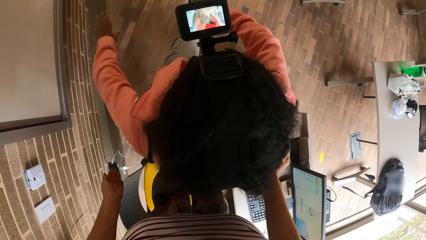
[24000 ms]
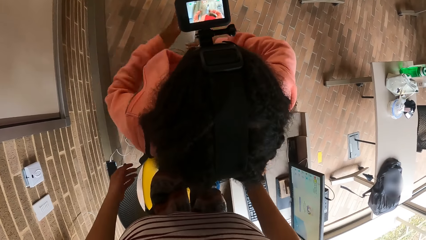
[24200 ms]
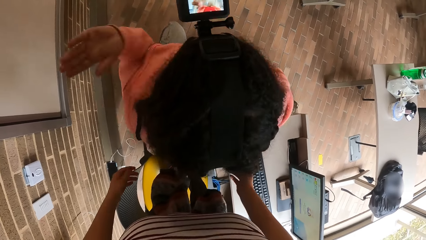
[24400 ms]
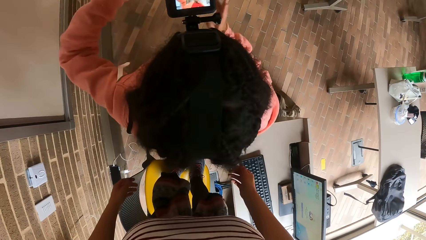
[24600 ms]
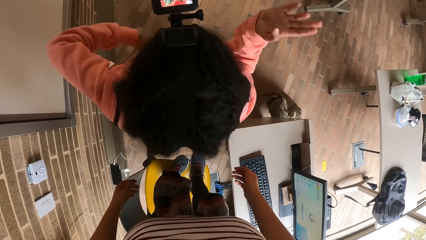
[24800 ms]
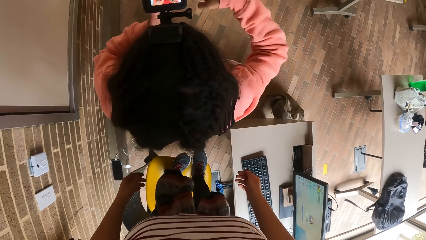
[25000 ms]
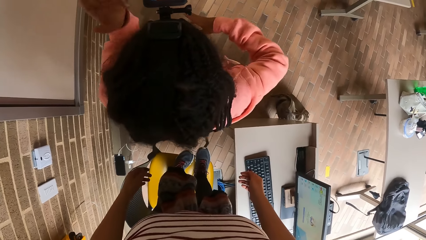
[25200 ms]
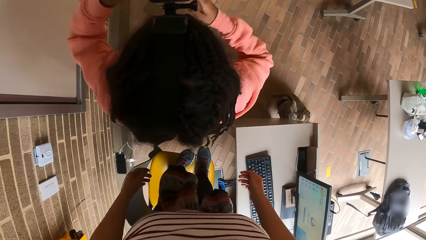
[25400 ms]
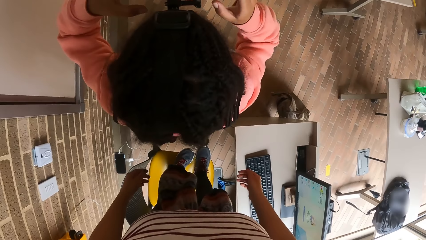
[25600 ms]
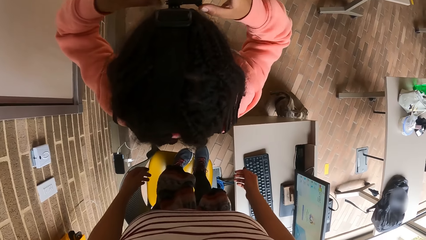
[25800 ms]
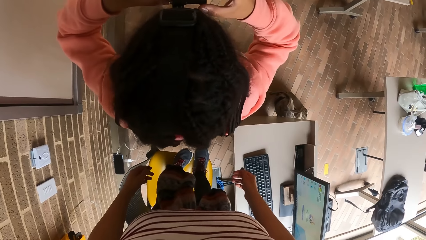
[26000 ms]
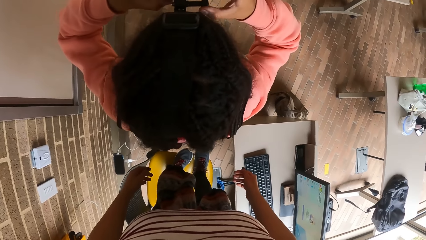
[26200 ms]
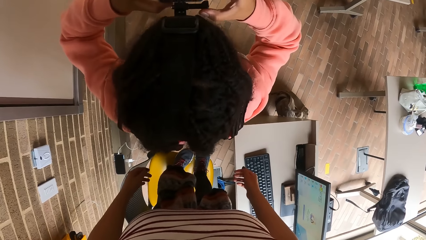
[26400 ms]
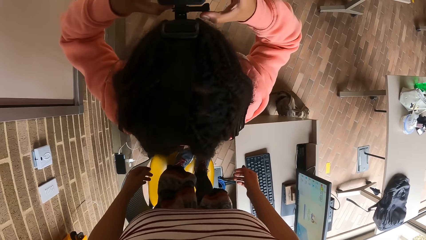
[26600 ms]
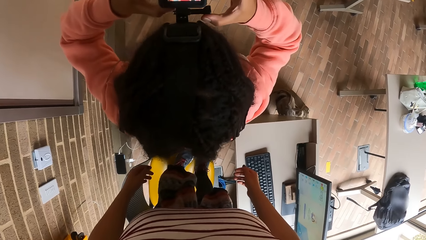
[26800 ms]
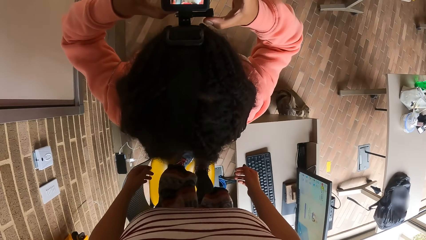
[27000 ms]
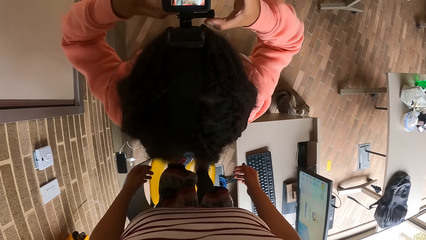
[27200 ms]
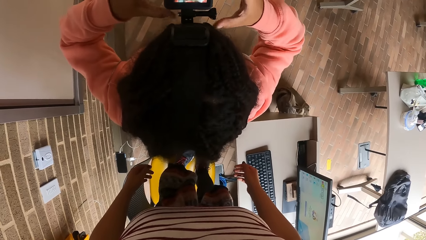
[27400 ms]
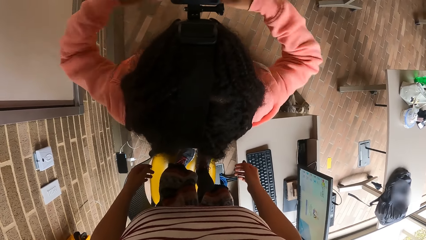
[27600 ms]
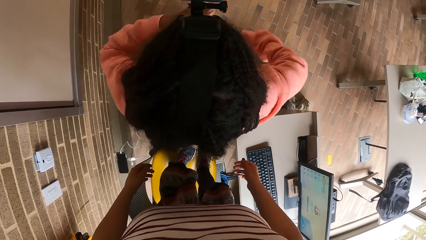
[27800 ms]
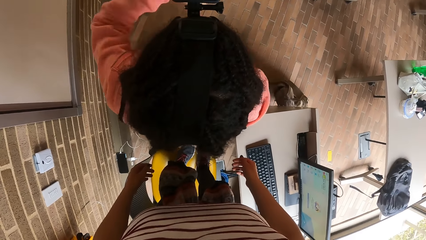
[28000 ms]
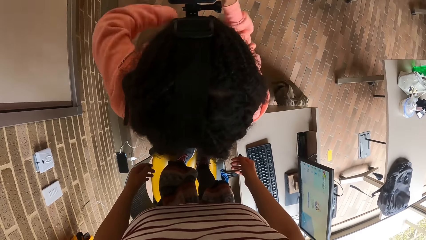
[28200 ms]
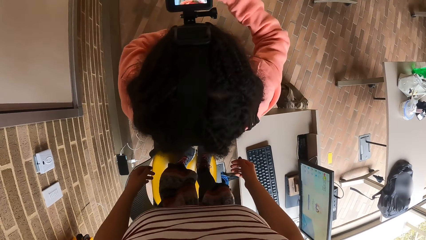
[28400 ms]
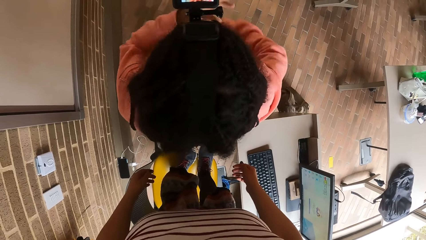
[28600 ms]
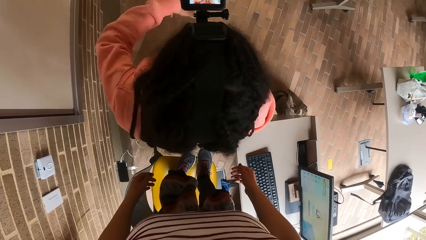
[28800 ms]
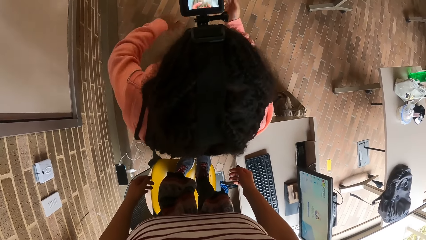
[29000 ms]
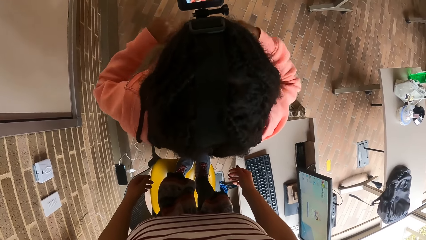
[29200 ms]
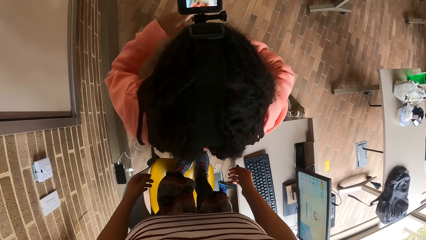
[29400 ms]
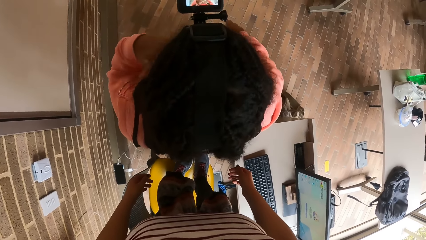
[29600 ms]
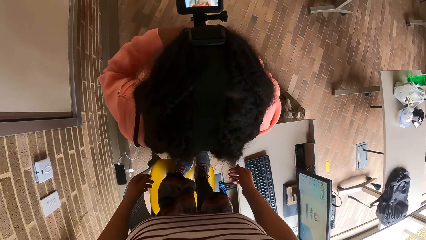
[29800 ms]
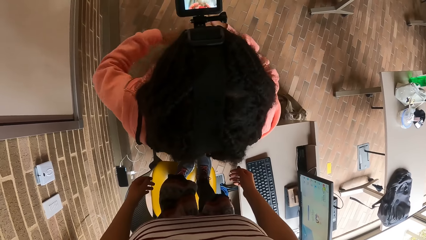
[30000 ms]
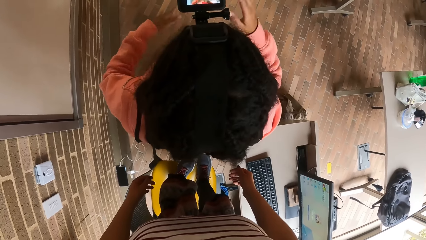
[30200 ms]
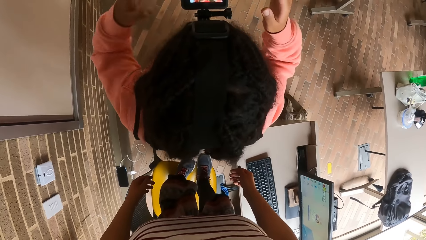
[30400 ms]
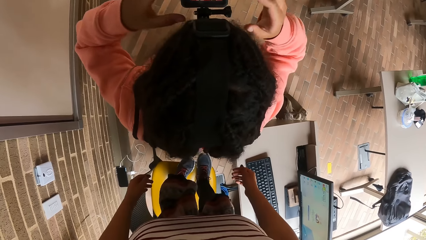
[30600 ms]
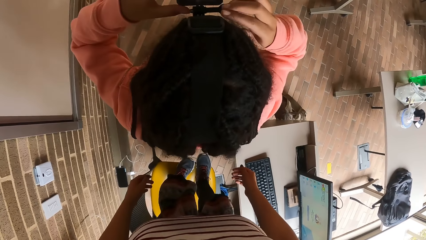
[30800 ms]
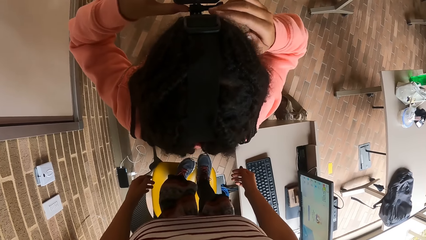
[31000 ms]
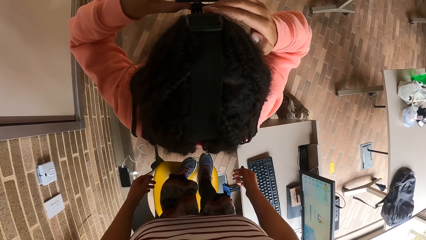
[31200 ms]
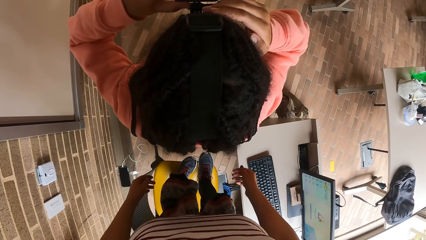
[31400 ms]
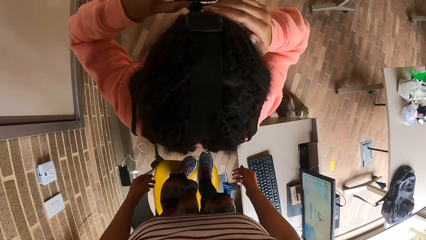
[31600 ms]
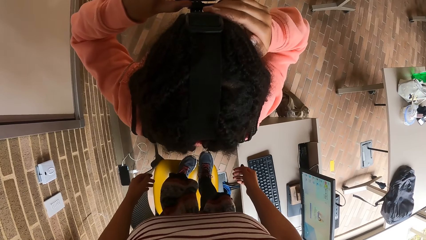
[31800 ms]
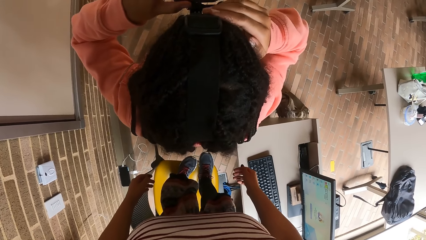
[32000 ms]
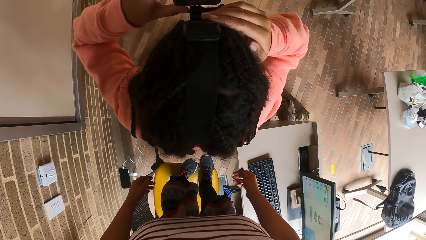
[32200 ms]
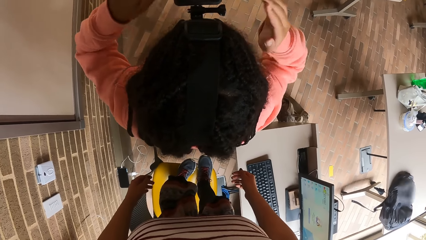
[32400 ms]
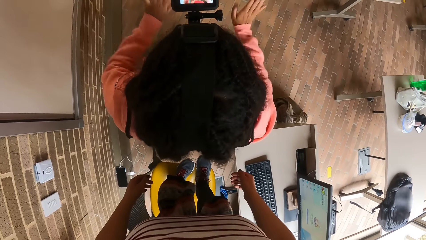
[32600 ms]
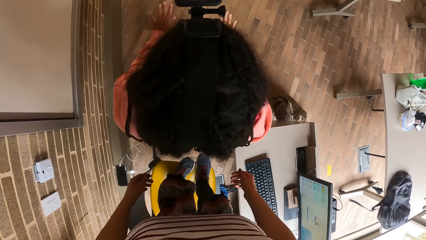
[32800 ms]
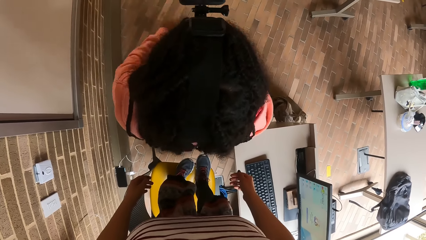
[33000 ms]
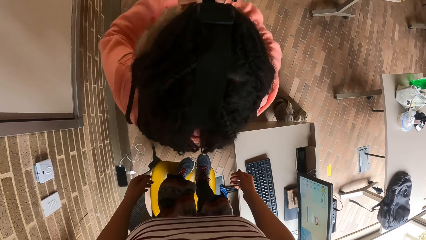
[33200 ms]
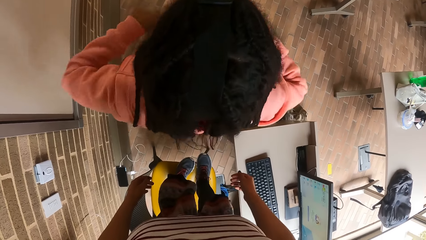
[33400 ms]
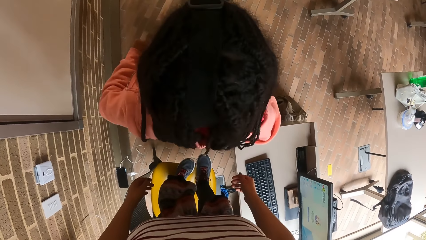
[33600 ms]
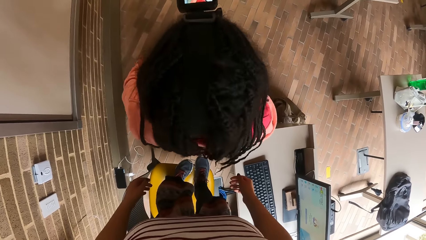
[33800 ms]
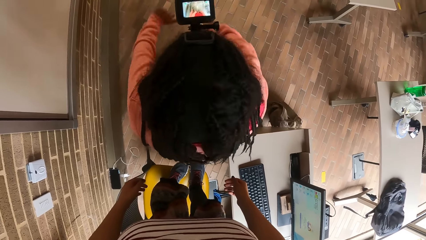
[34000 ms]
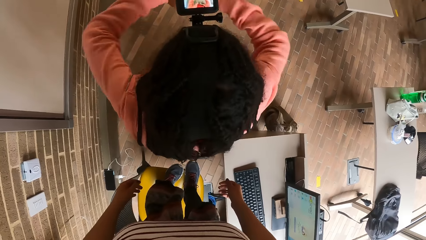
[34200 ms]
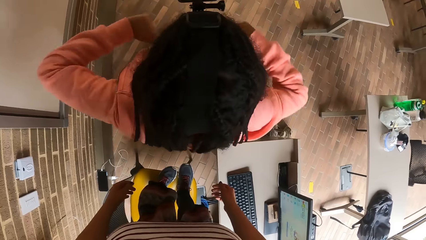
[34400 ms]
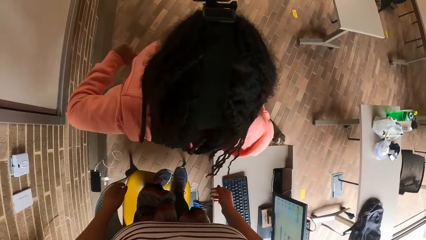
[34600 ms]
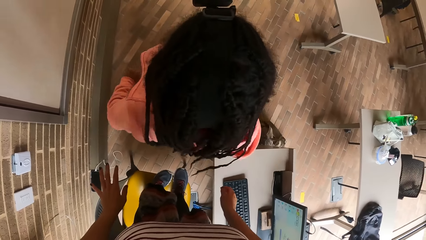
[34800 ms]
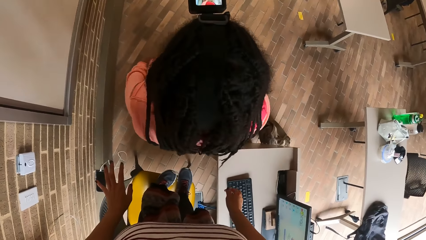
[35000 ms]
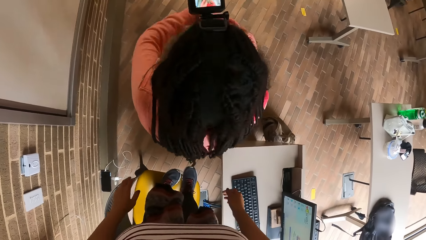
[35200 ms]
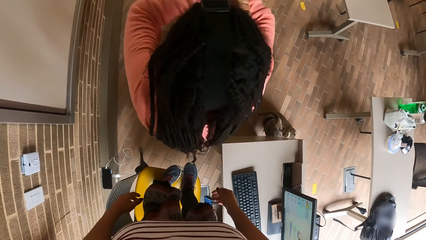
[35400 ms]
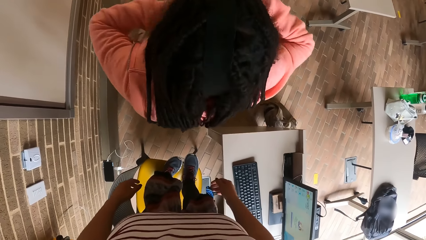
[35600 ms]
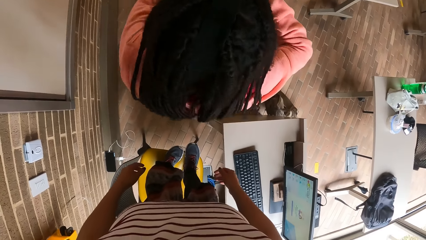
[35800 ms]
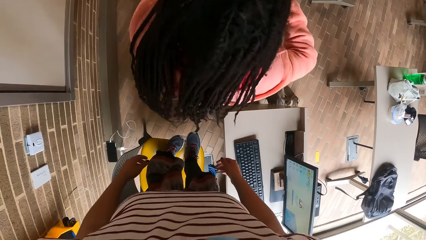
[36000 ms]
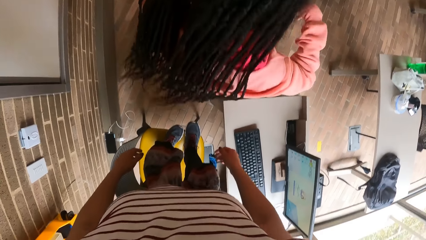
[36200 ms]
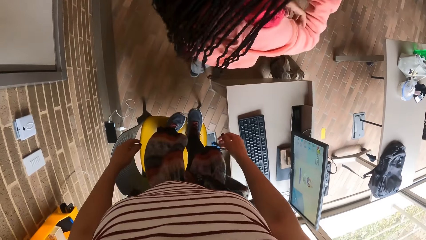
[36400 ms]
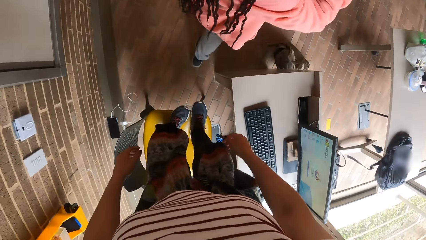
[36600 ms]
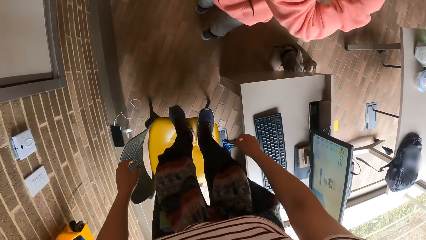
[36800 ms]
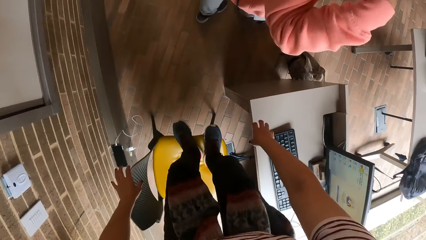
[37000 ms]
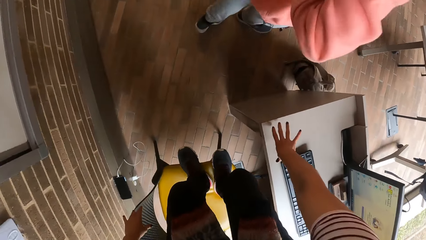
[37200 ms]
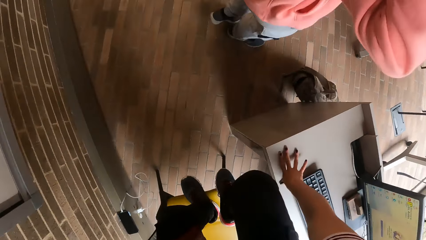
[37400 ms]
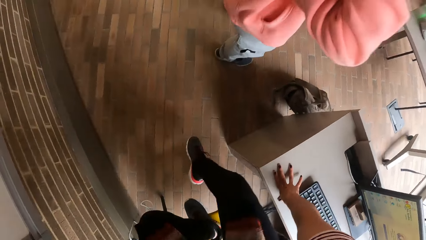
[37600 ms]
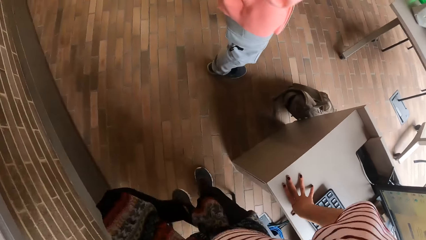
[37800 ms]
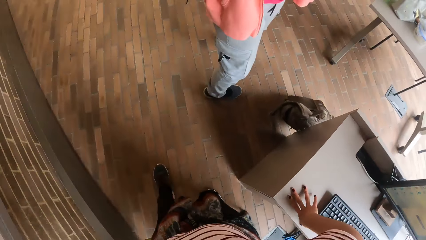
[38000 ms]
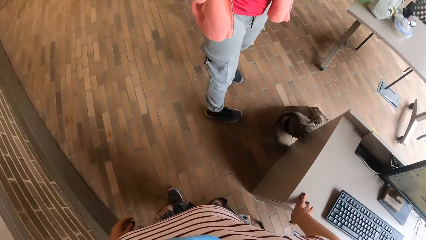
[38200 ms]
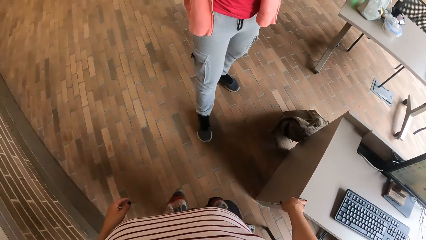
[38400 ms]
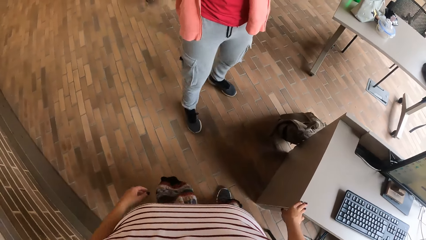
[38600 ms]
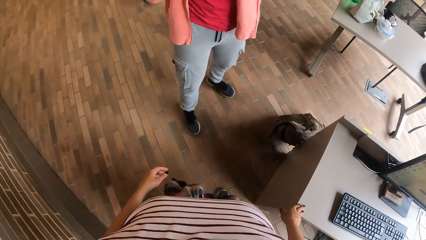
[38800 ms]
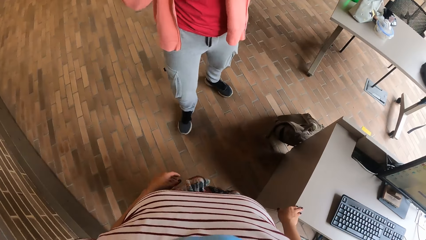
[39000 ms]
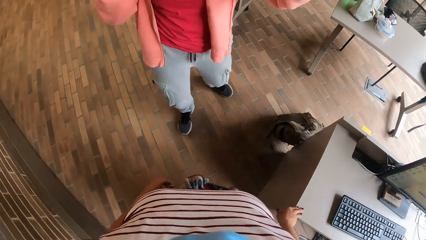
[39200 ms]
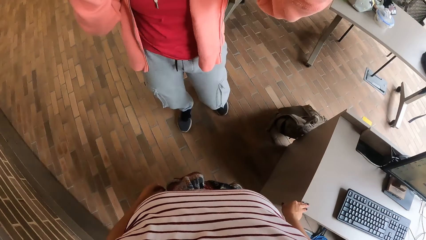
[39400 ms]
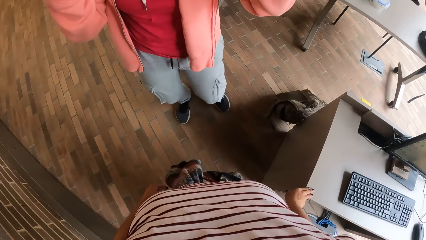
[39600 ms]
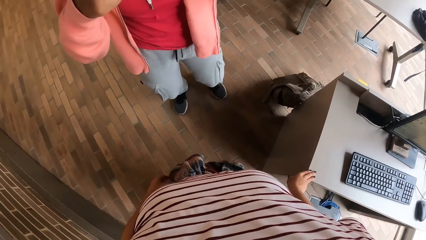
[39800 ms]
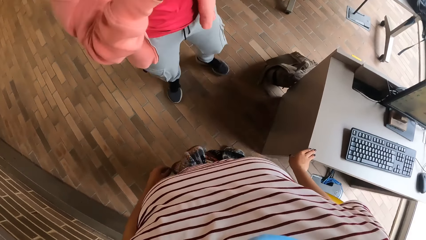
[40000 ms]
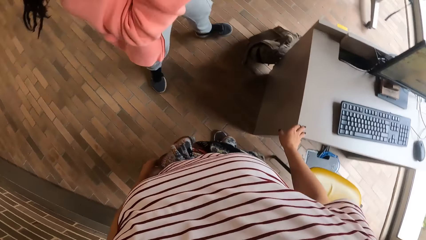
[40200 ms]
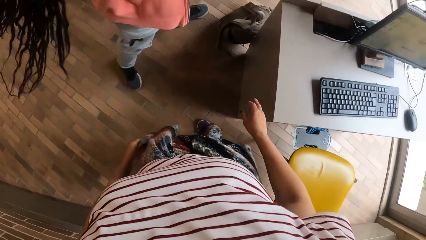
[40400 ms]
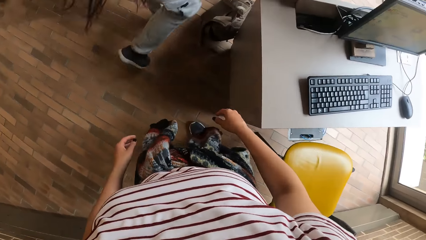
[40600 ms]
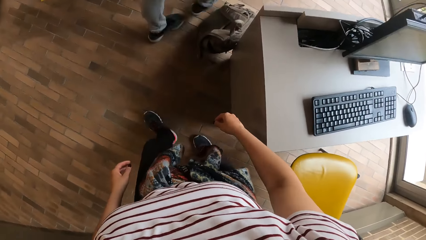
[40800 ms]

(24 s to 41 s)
The woman twists the hands. The woman touches the camera on her head with both hands. The woman holds the camera. The woman dances with both hands. The woman twists the hands. The woman adjusts the camera on her head with both hands. The woman holds the camera. The woman dances with both hands. The woman twists the hands. The woman walks away from the camera wearer. The camera wearer places her right hand on the table. She gets down the chair. She interacts with the woman.
